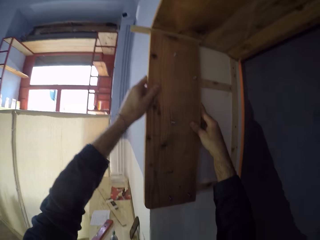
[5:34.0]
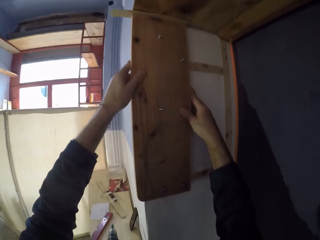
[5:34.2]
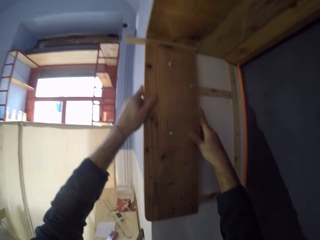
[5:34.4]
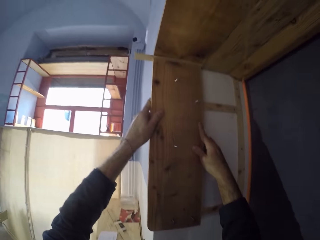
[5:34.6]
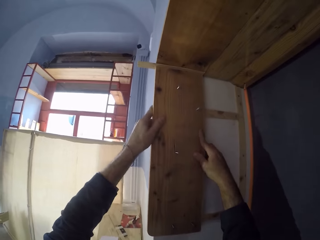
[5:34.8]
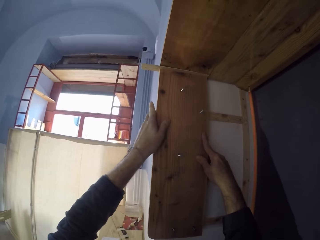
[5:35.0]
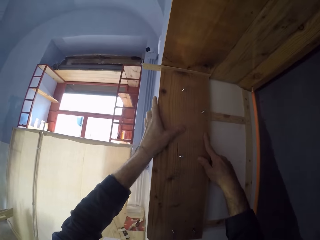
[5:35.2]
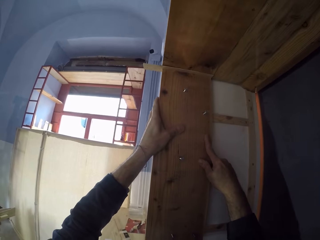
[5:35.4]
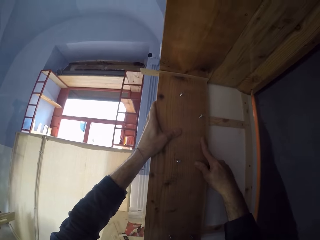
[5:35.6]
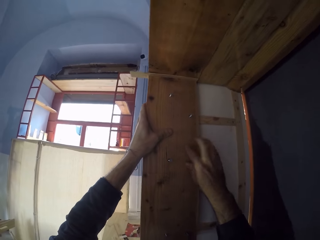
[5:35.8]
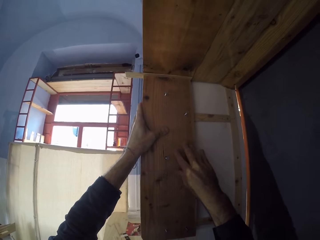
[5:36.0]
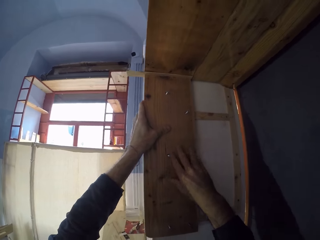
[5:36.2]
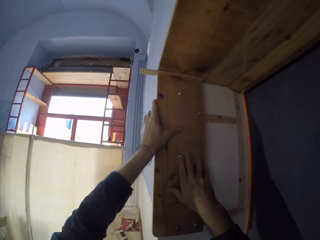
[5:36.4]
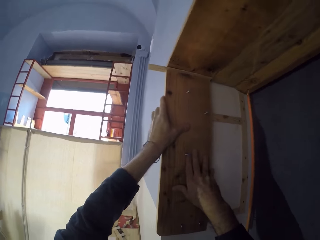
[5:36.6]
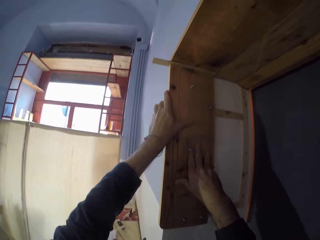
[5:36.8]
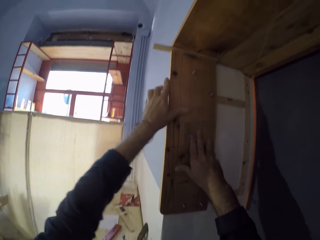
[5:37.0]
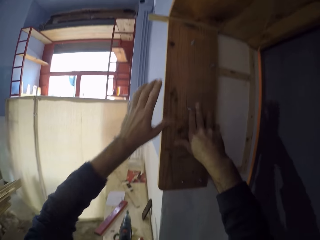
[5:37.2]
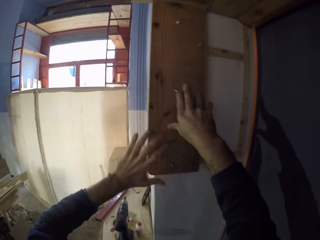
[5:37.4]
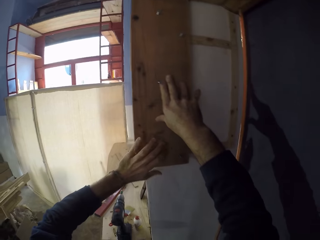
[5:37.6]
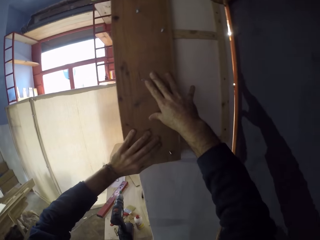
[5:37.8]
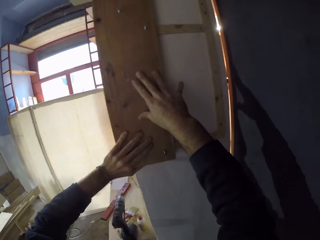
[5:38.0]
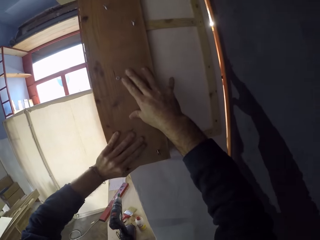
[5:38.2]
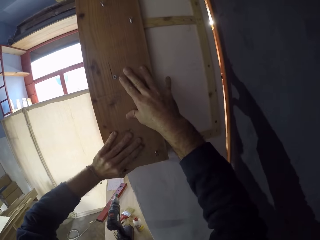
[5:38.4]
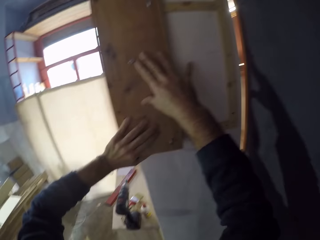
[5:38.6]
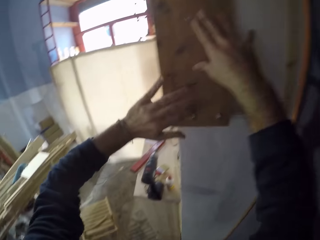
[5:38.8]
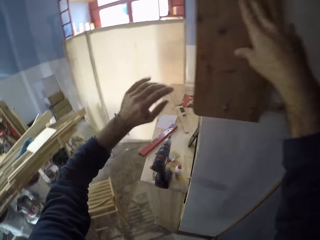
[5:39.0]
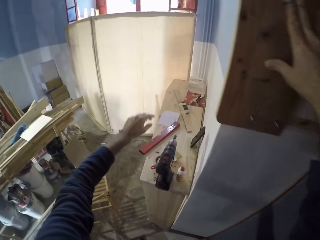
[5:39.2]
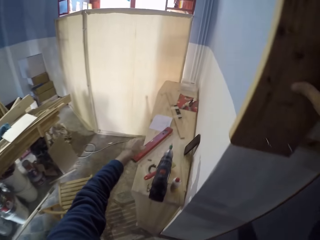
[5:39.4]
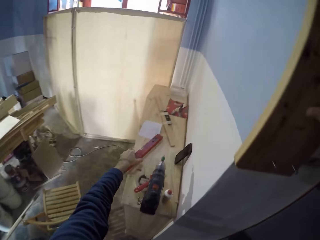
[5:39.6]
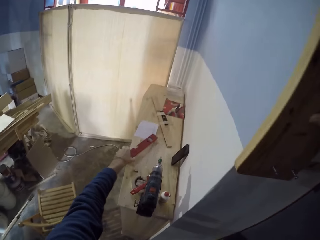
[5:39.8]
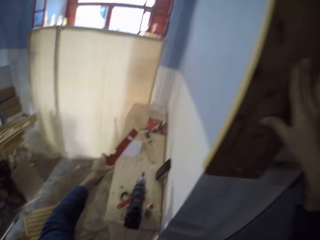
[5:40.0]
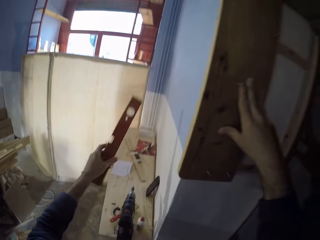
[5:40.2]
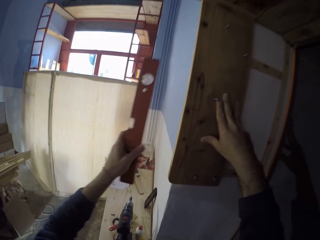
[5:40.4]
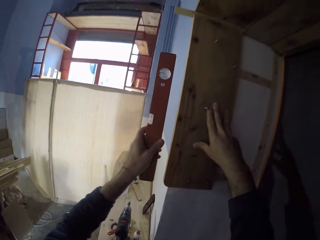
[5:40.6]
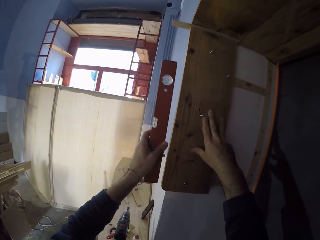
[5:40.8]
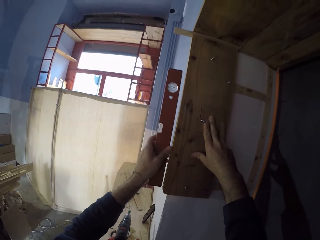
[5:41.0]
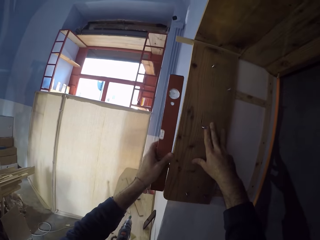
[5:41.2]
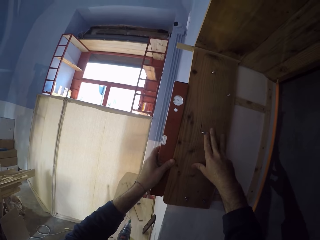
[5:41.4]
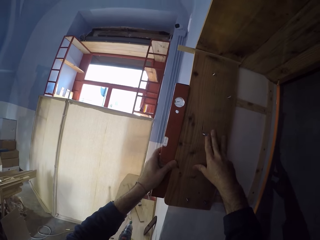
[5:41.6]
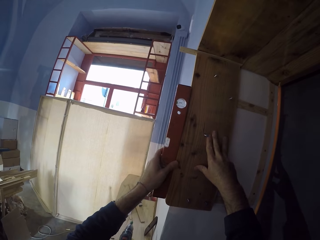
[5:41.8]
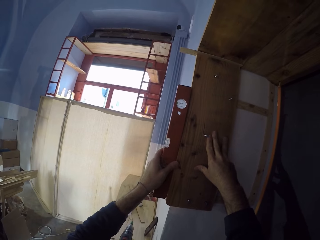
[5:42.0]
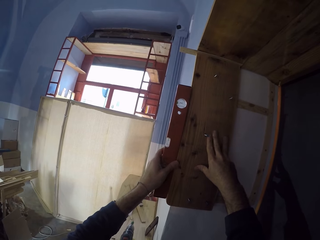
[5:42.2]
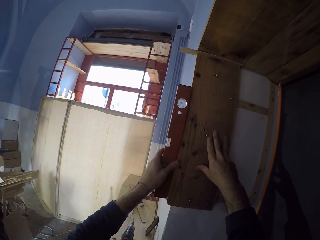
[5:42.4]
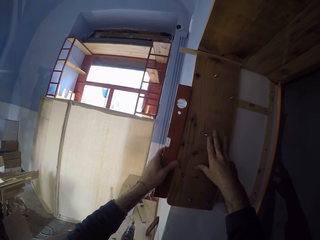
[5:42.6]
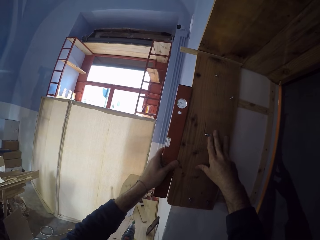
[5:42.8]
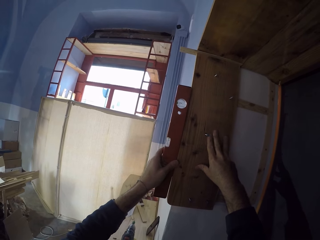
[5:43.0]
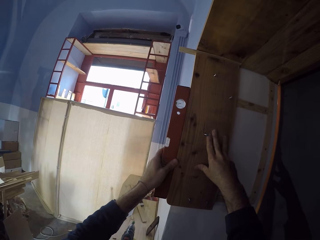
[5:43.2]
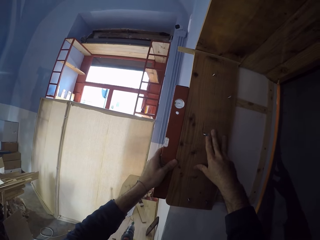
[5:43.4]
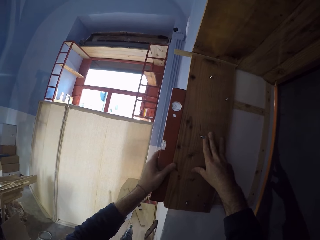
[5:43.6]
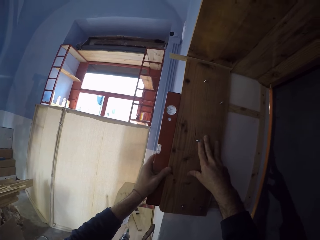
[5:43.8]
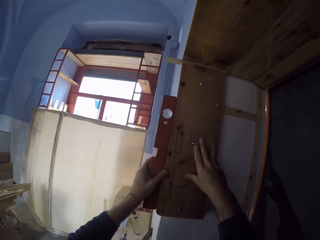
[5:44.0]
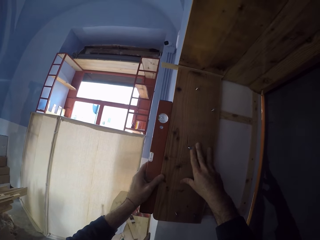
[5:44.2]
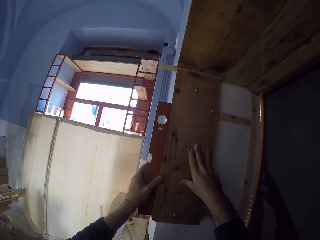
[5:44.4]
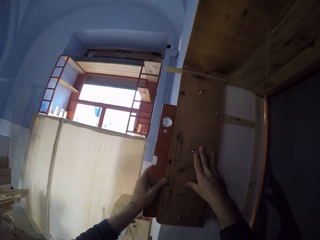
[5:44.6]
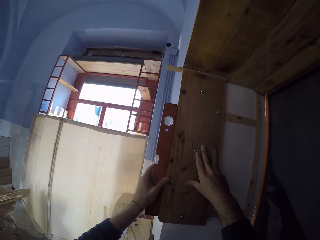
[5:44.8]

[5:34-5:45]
The camera wearer picks up the spirit level or ruler from the bench with his left hand. He places the spirit level in his left hand against the plank of wood on the wall. He measures the wood with the ruler.

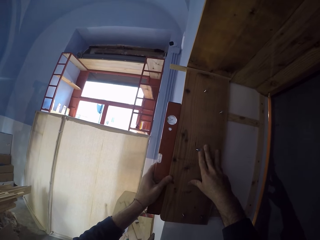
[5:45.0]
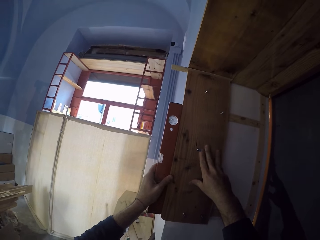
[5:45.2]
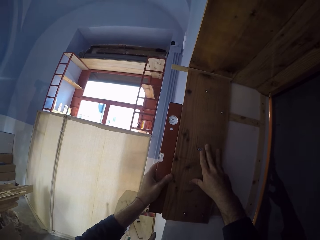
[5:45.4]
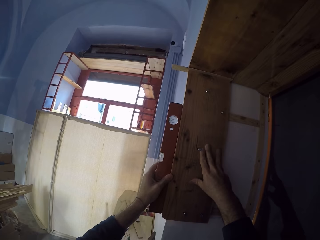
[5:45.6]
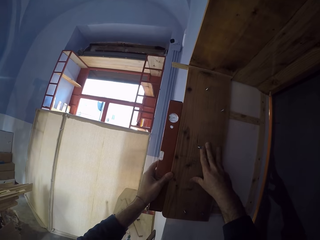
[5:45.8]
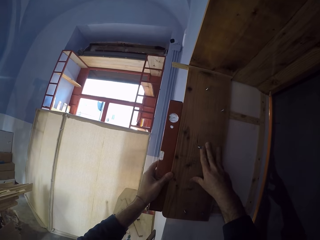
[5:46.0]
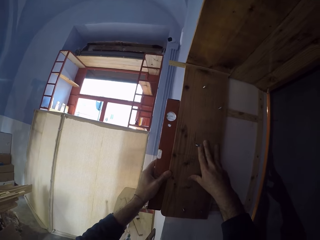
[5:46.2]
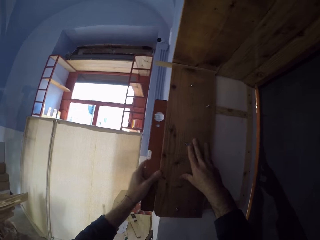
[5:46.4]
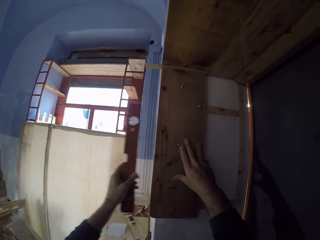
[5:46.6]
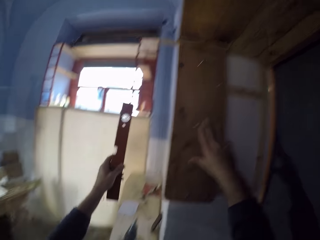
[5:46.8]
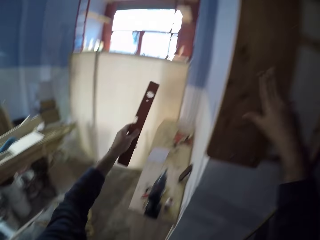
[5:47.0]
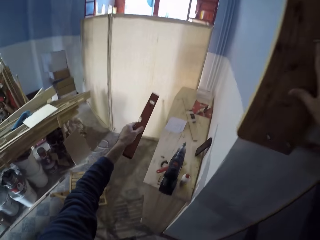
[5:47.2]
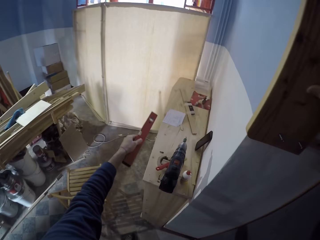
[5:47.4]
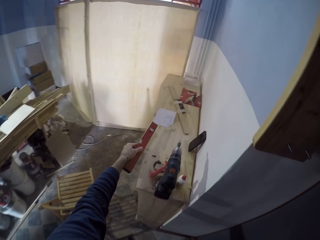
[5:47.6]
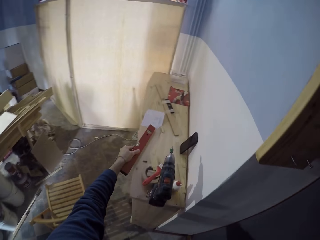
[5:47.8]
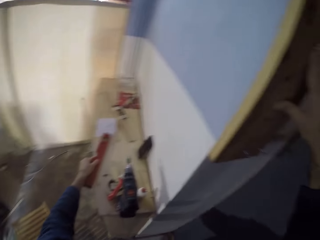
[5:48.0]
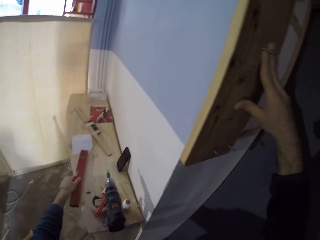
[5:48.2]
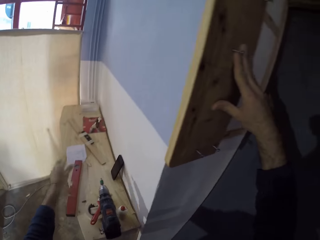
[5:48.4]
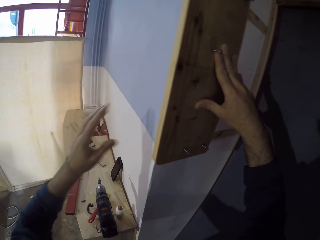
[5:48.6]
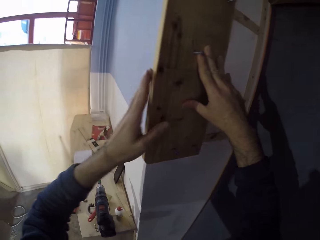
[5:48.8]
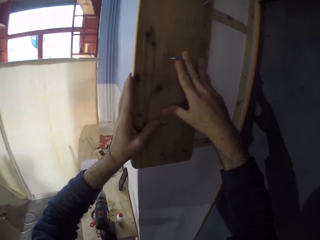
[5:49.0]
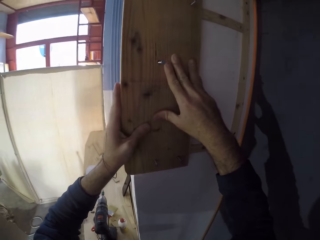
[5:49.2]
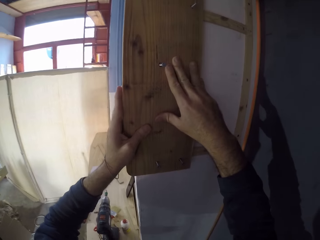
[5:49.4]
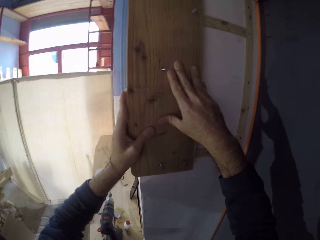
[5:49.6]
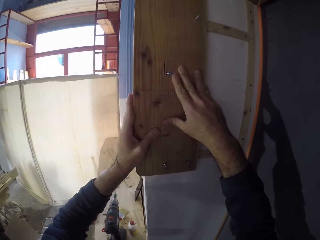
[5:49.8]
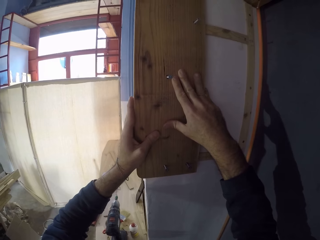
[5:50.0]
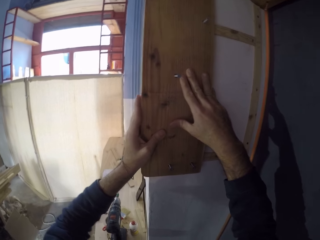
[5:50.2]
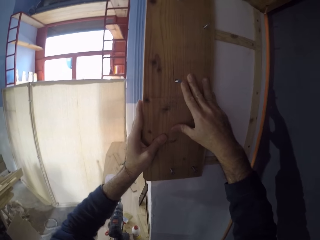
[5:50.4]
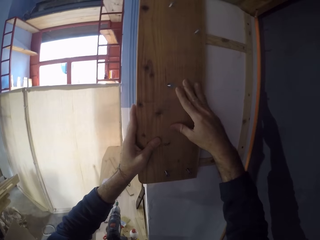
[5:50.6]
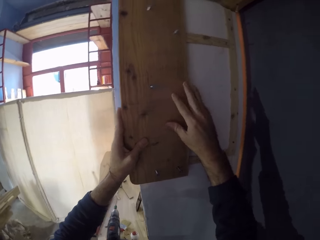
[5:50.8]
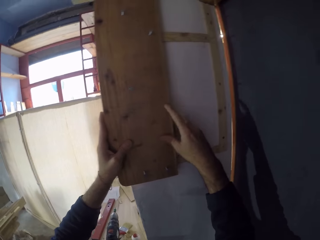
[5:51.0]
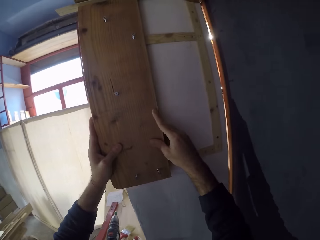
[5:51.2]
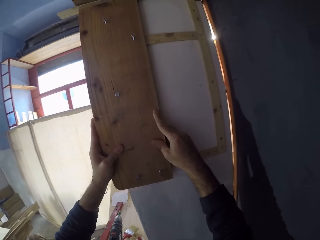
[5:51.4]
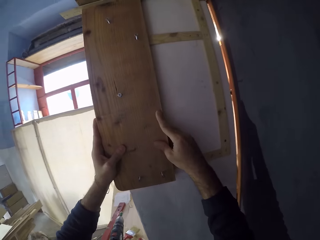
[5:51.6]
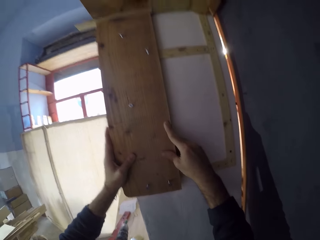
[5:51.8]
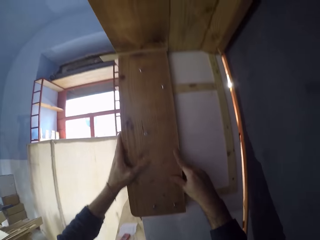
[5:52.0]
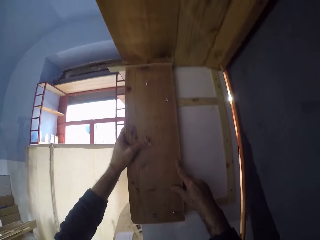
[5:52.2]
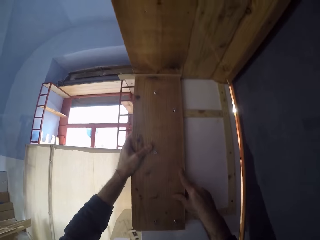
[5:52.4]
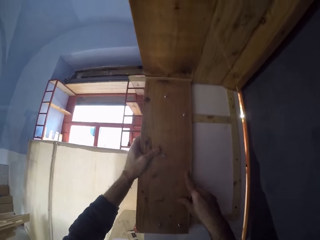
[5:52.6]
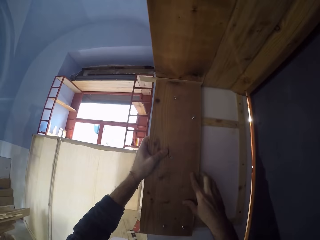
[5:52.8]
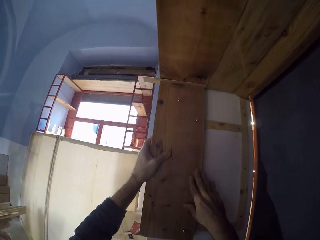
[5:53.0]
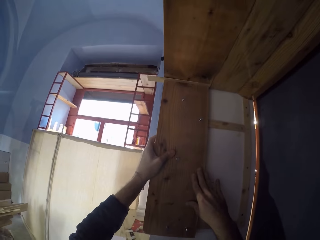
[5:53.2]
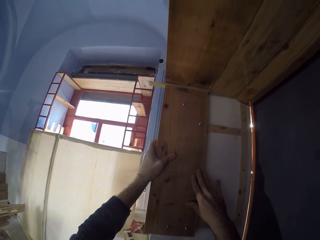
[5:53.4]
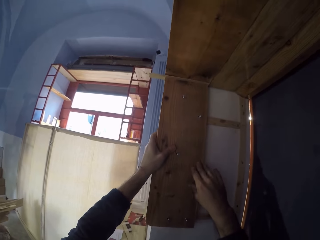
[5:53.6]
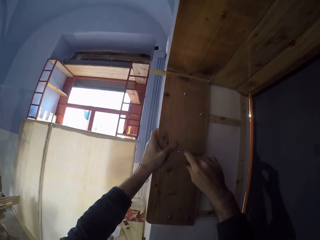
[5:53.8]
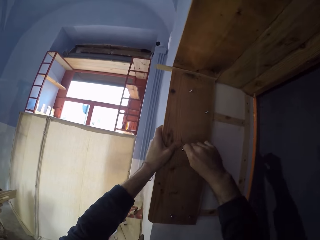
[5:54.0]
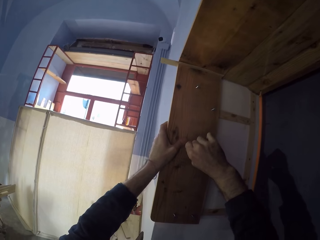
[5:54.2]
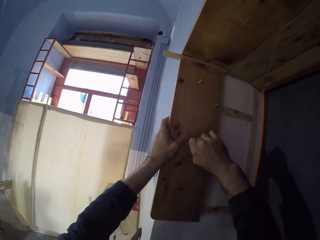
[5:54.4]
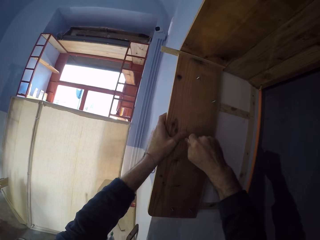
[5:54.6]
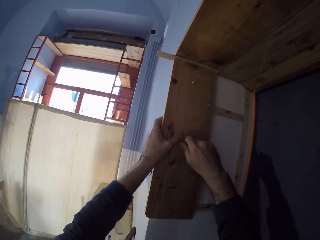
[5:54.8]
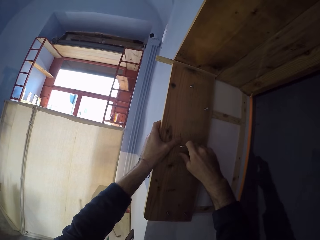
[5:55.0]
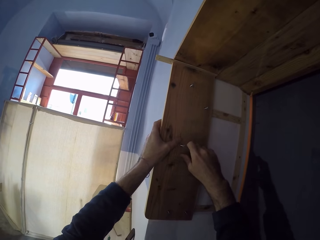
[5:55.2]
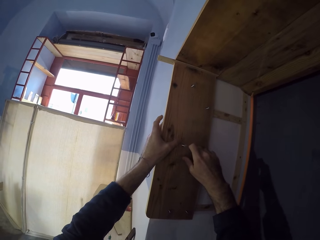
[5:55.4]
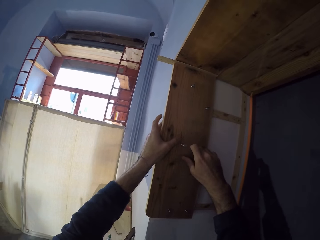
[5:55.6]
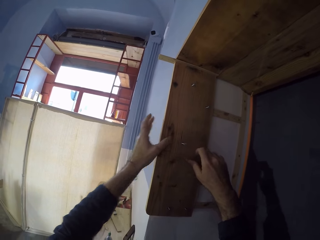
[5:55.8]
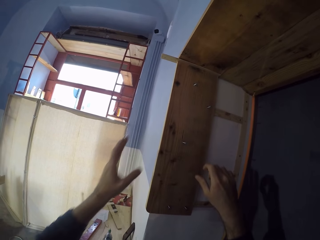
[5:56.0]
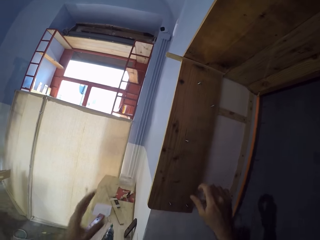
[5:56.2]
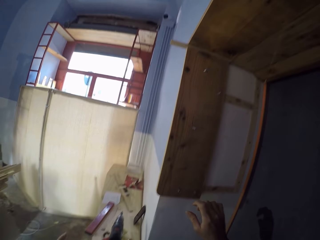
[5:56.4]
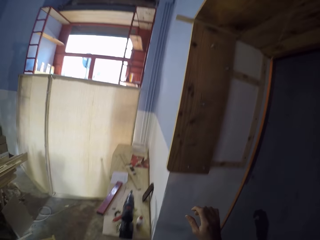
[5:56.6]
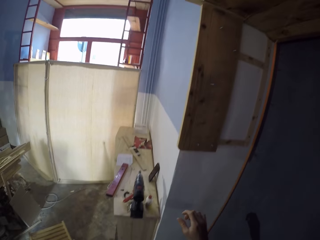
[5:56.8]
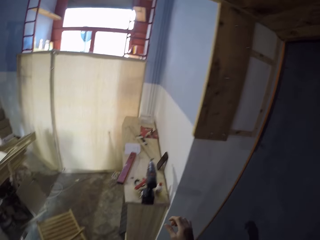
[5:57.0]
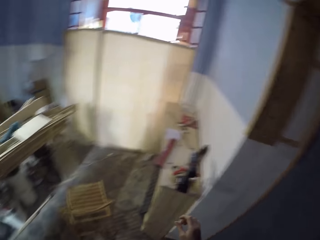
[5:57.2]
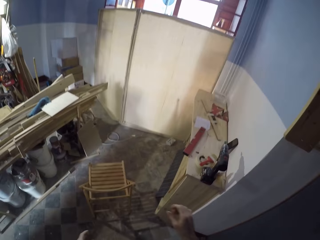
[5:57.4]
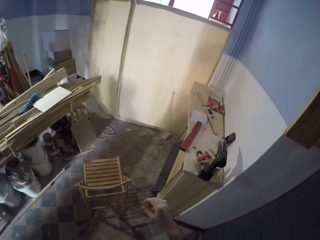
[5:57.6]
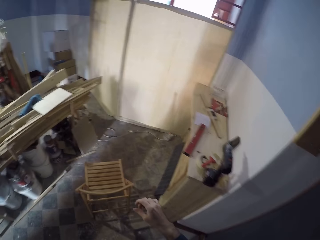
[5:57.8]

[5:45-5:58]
The camera wearer places the spirit level in his left hand on the bench. He adjusts the plank of wood against the wall with his hands. He holds the wood on the wall with both hands. He turns the screw on the plank of wood against the wall with his right hand. He holds the nail on the wood.
